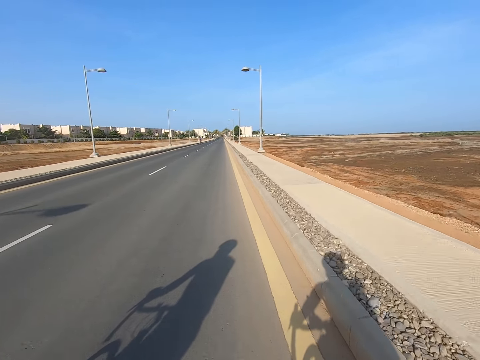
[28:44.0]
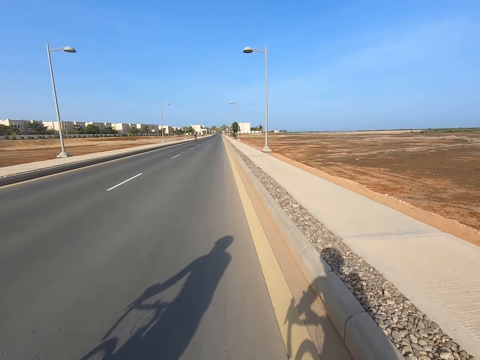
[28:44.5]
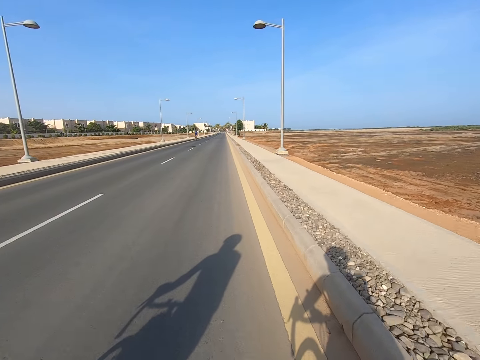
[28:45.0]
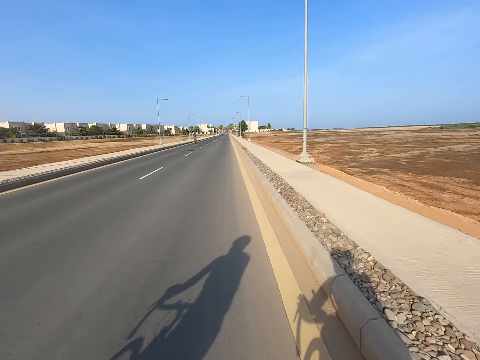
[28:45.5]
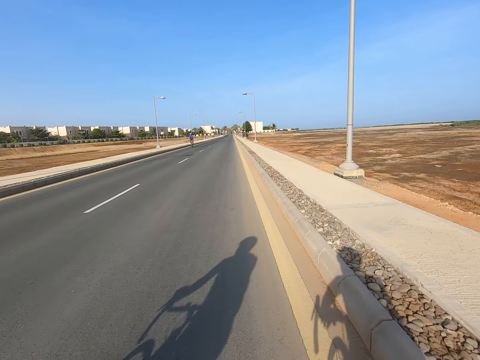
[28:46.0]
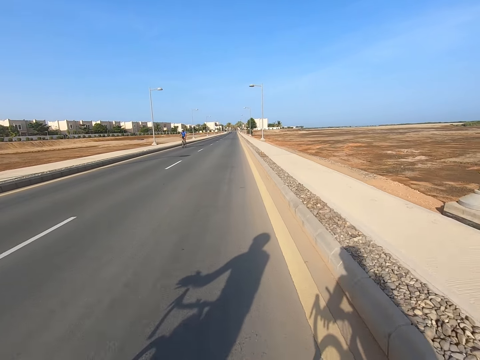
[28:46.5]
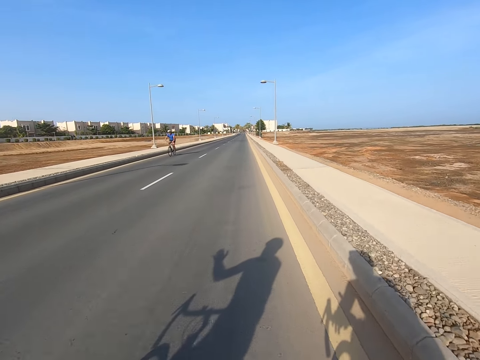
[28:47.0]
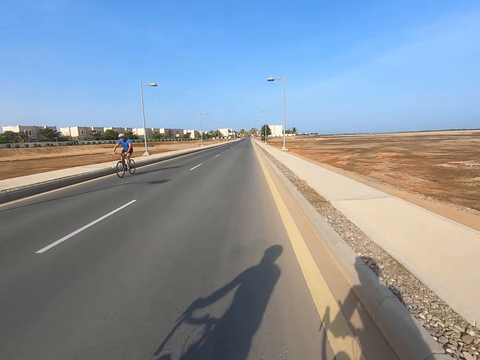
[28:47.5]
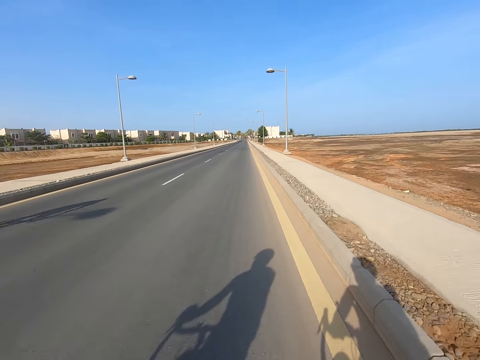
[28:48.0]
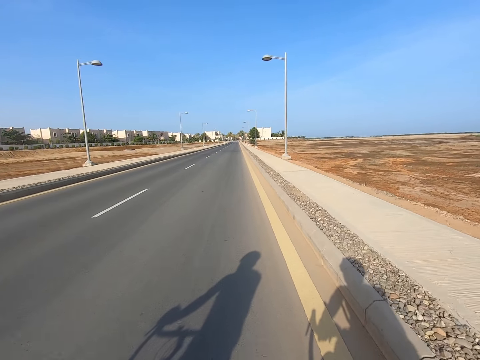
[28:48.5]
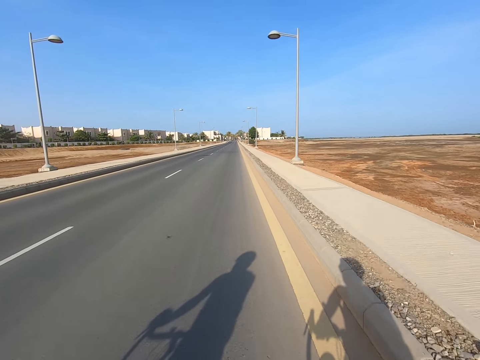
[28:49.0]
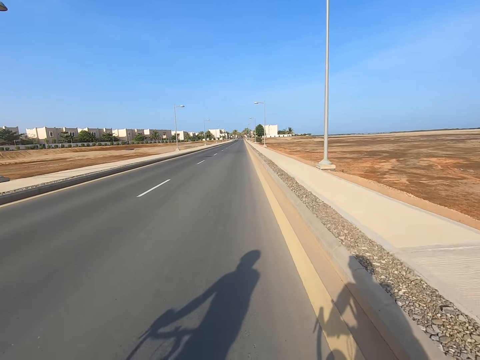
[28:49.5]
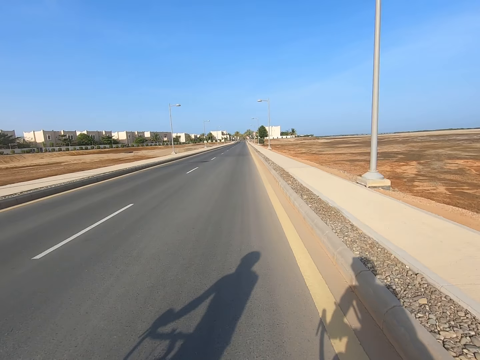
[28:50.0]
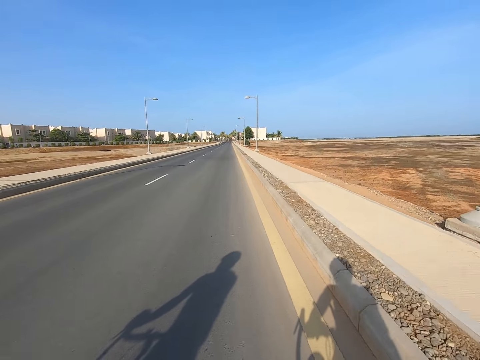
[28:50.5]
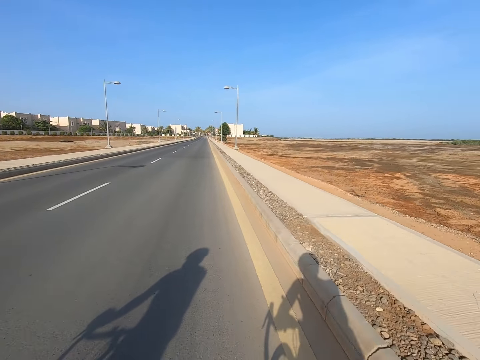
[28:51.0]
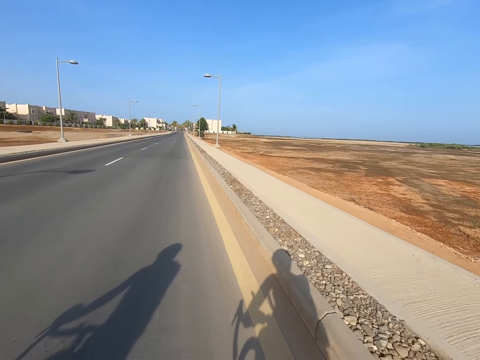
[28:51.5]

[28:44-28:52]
The camera wearer moves the left hand. Someone waves the left hand.

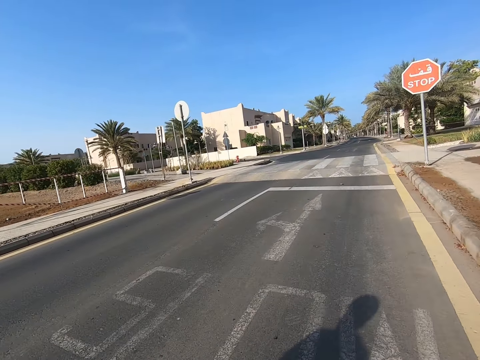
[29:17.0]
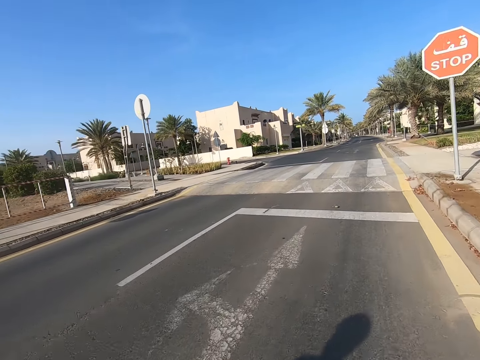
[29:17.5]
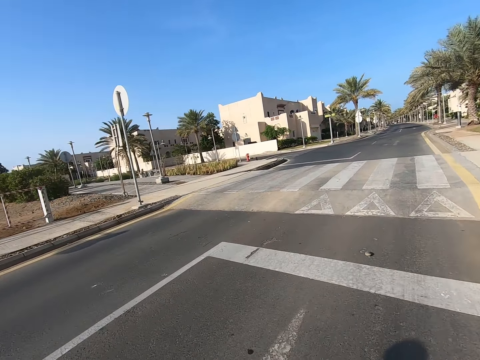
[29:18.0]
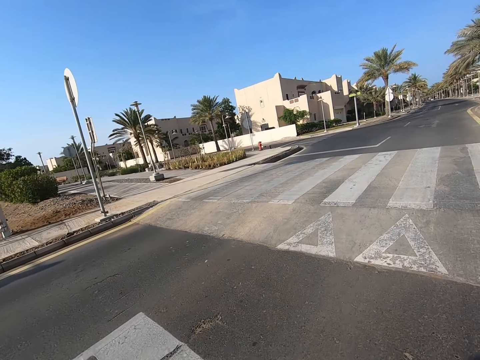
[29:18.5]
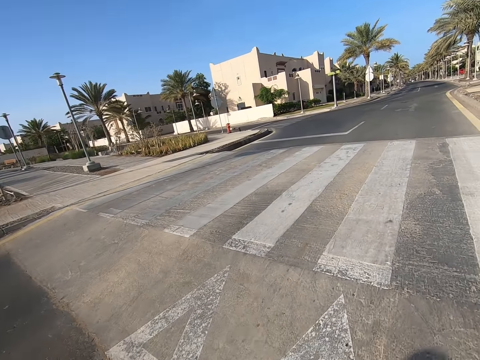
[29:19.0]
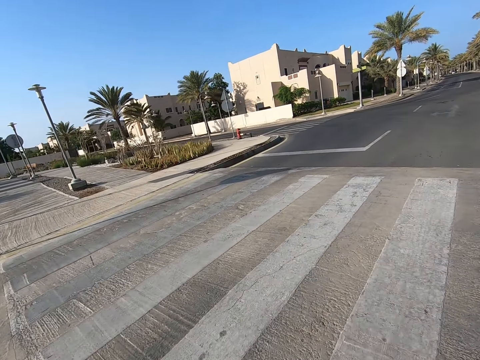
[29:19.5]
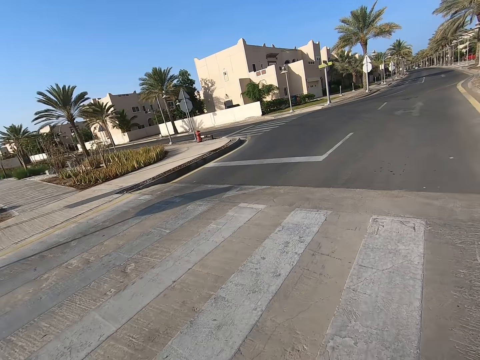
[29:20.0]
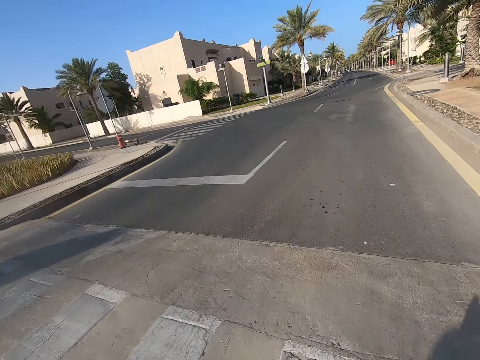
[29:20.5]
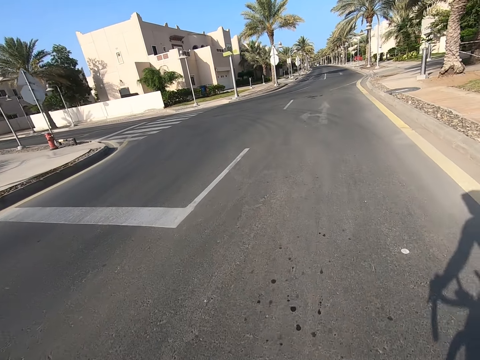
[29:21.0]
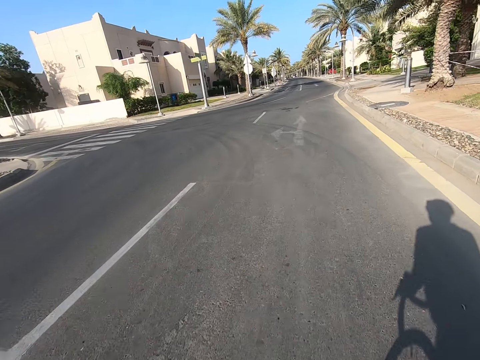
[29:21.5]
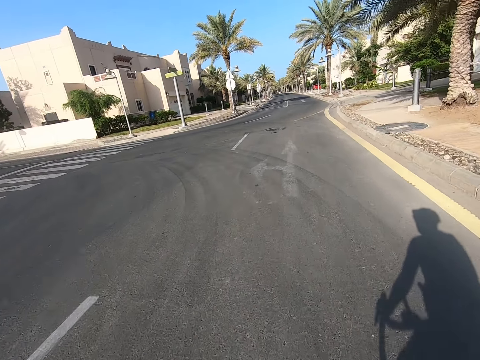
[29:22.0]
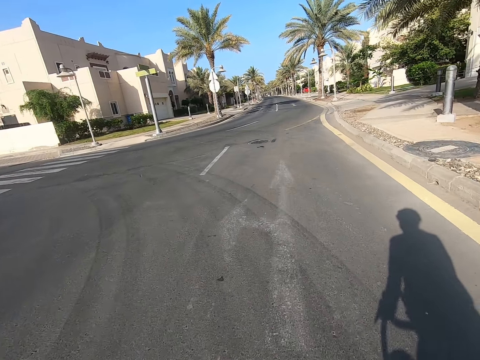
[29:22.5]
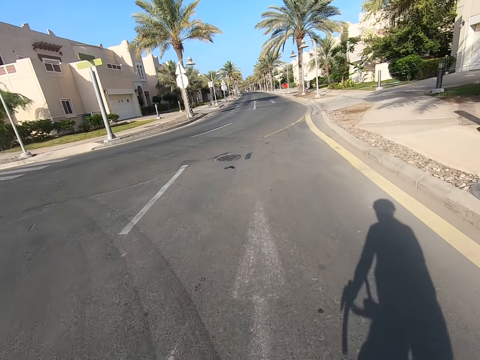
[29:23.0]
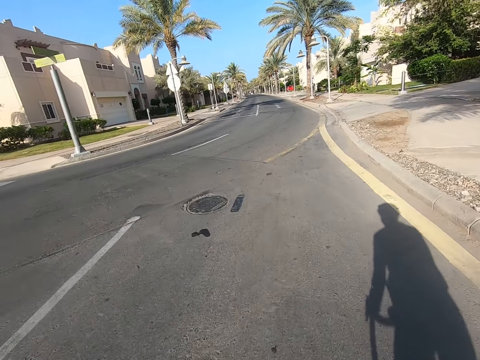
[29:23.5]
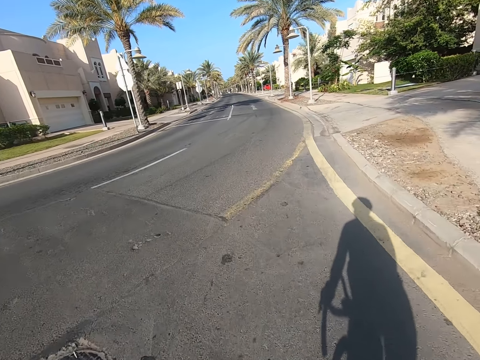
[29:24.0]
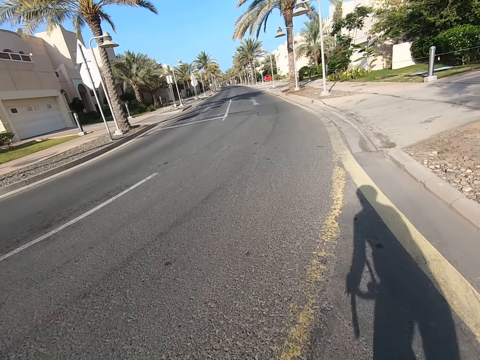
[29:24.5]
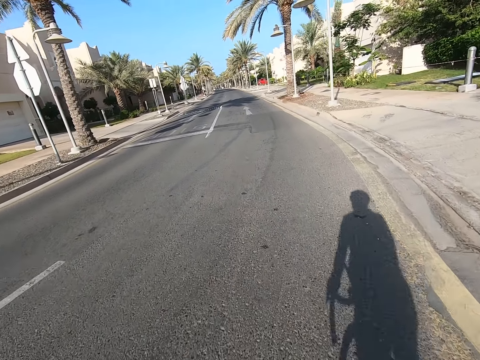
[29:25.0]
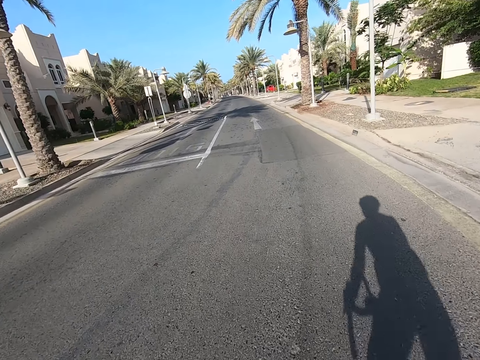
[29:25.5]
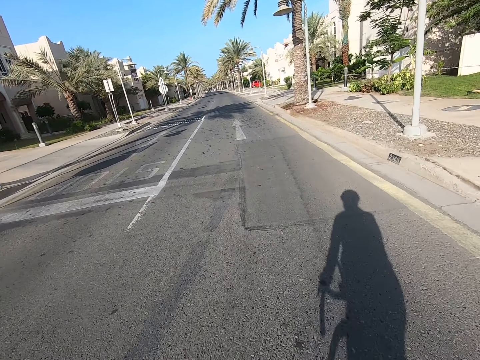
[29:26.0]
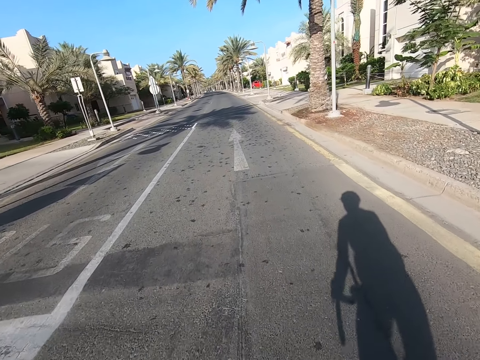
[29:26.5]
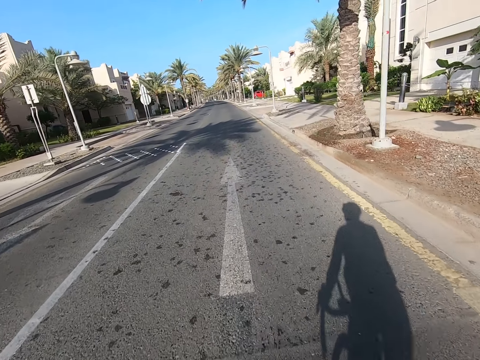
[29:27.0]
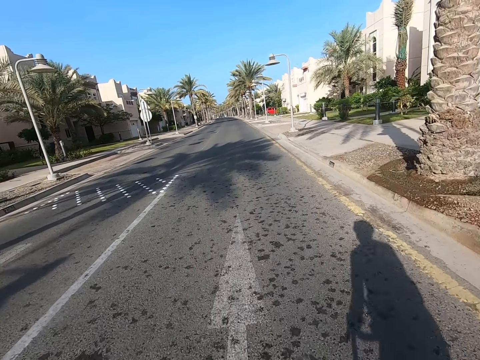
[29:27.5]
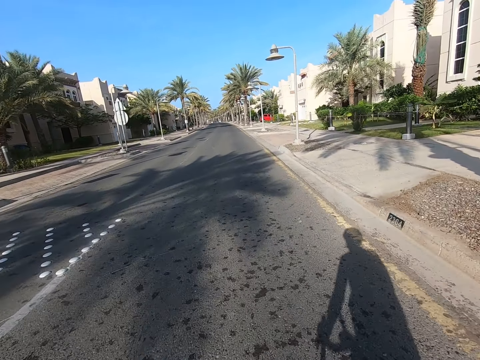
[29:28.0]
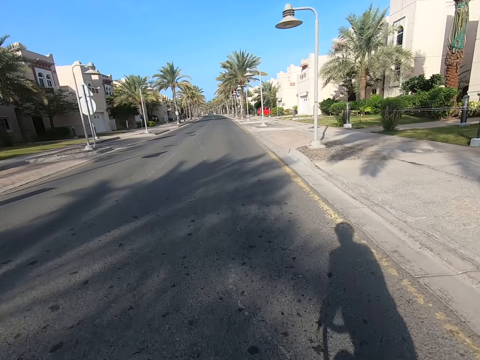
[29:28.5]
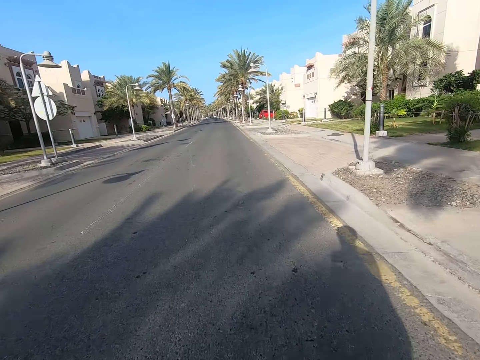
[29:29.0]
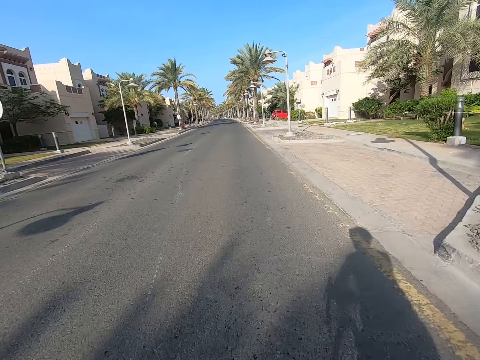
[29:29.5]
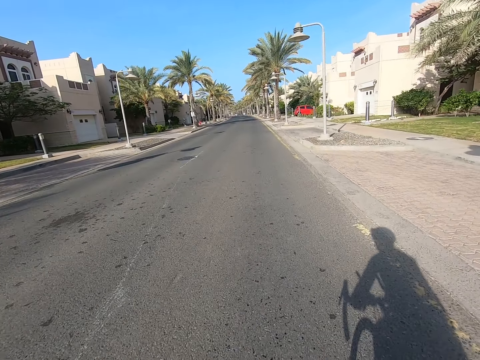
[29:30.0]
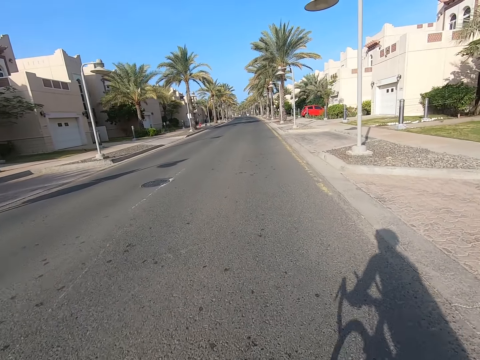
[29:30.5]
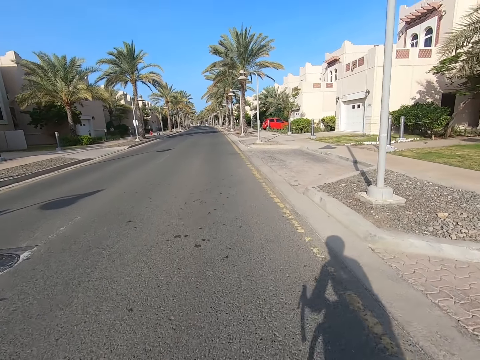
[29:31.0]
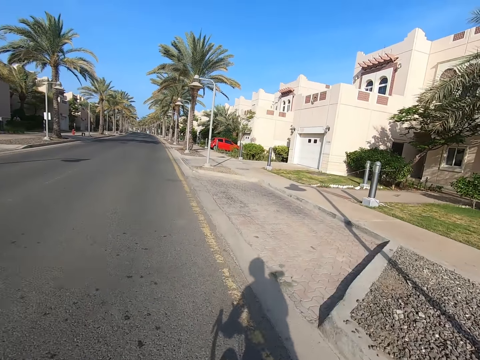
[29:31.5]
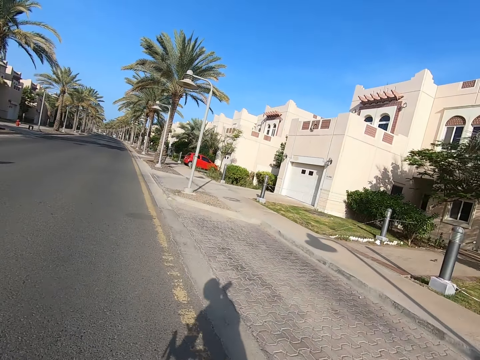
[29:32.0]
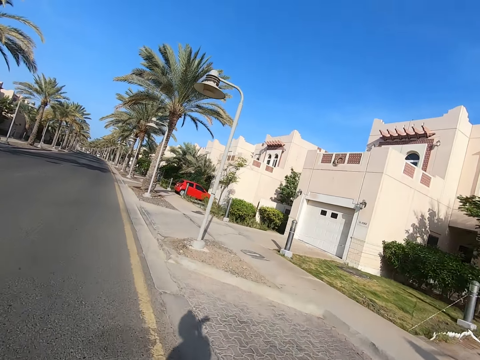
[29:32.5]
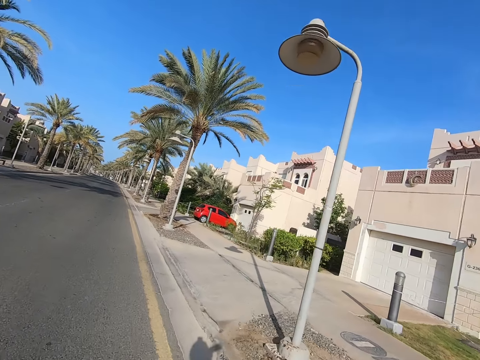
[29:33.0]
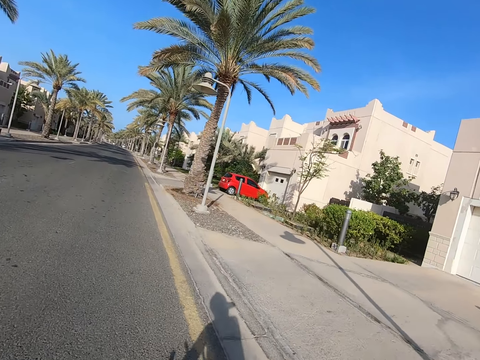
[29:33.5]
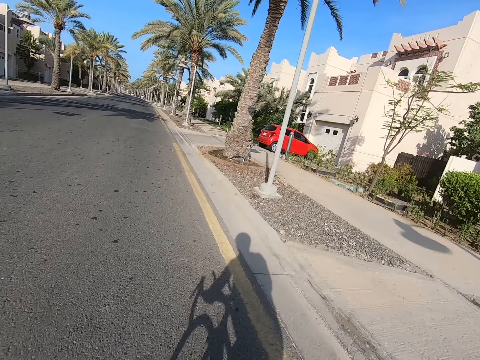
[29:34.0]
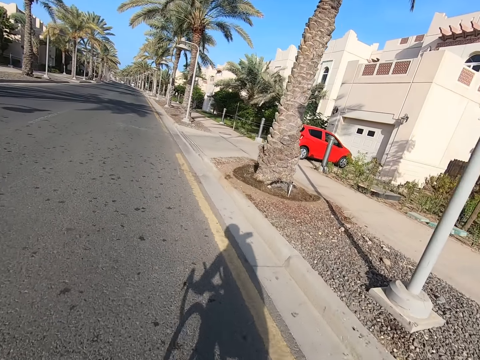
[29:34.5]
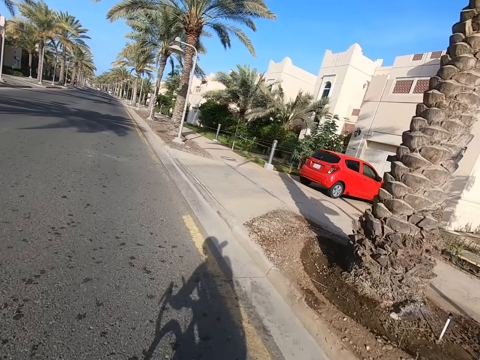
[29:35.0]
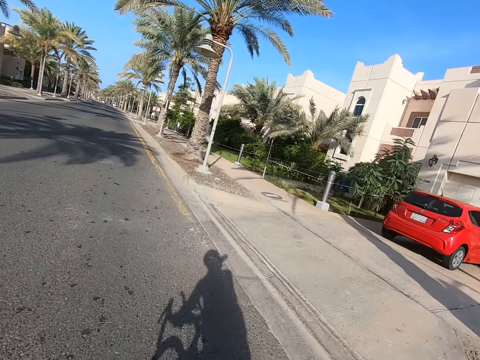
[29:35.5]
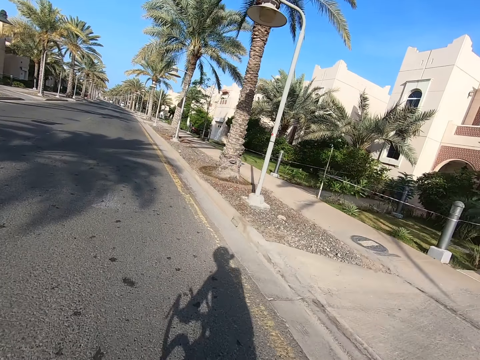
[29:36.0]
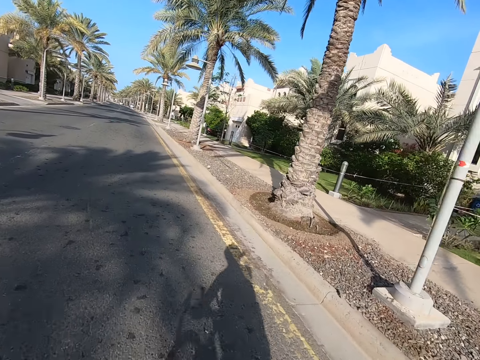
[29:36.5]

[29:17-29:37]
Someone stops riding. The camera wearer drinks from a bottle.
